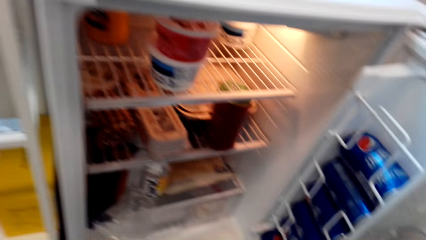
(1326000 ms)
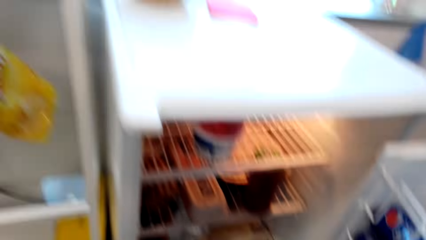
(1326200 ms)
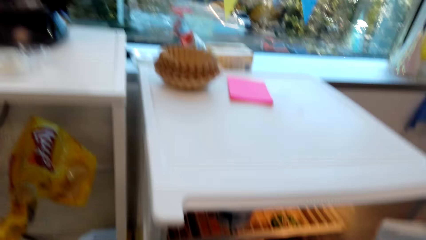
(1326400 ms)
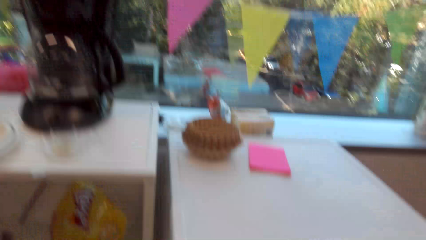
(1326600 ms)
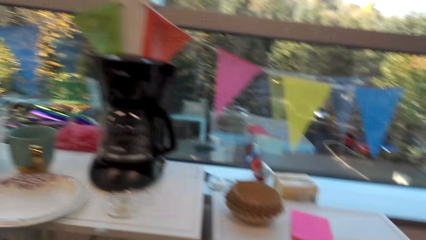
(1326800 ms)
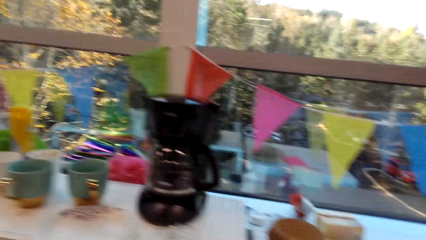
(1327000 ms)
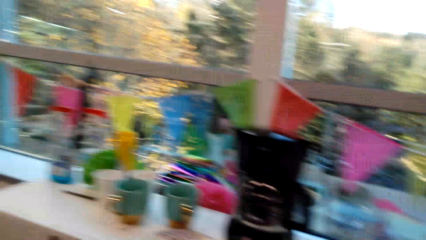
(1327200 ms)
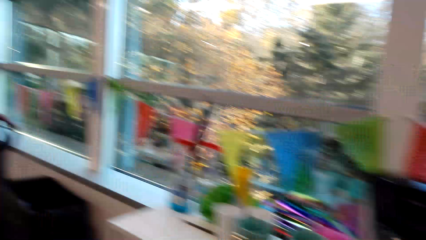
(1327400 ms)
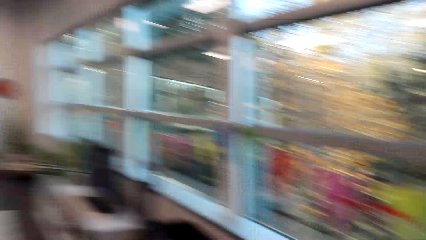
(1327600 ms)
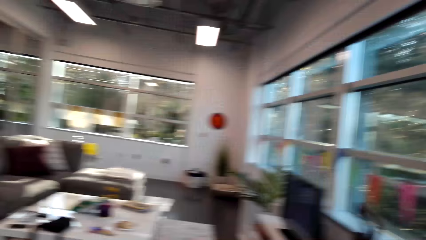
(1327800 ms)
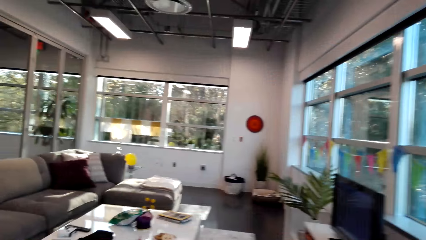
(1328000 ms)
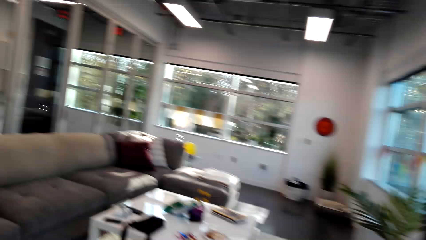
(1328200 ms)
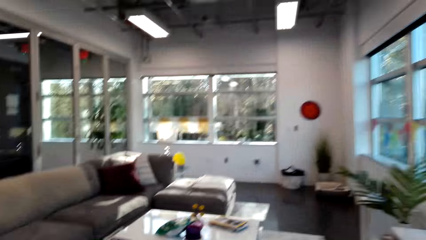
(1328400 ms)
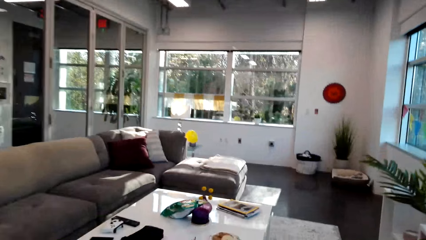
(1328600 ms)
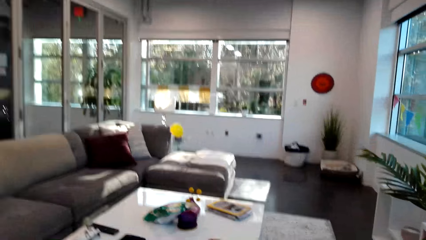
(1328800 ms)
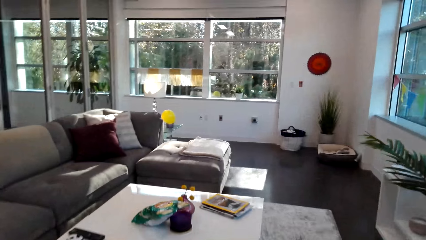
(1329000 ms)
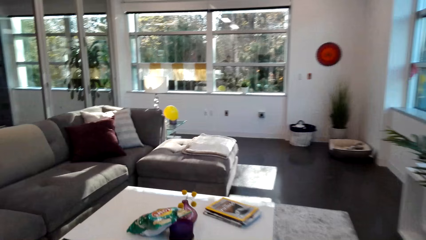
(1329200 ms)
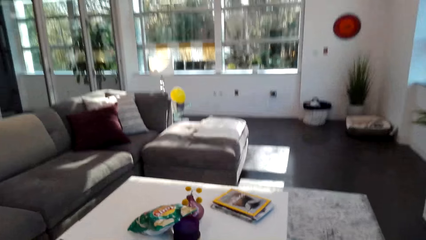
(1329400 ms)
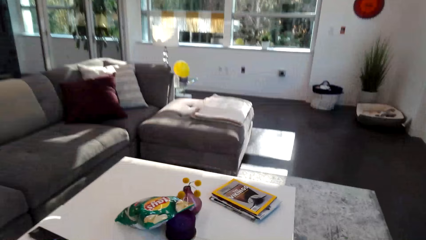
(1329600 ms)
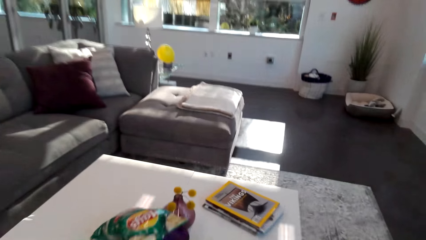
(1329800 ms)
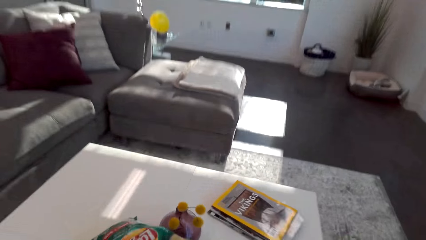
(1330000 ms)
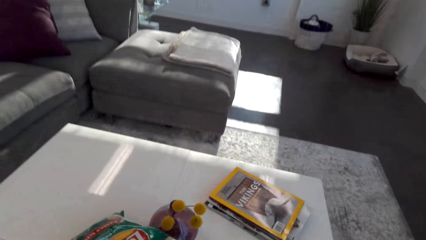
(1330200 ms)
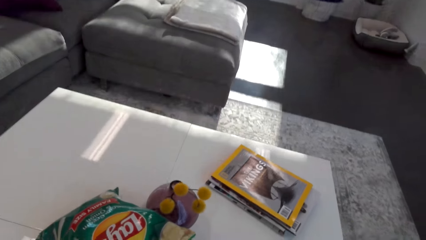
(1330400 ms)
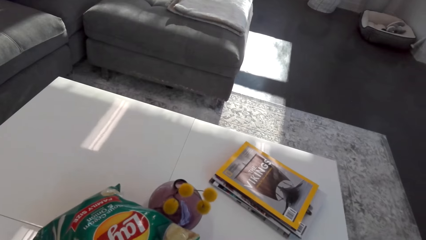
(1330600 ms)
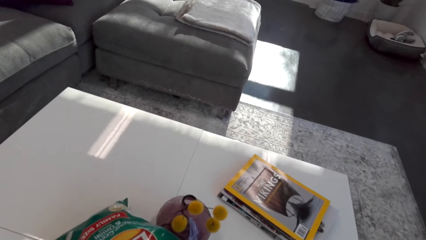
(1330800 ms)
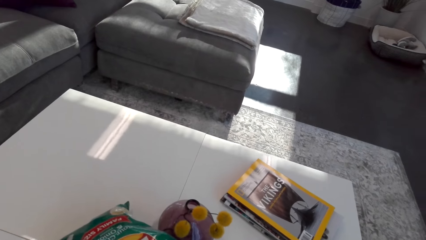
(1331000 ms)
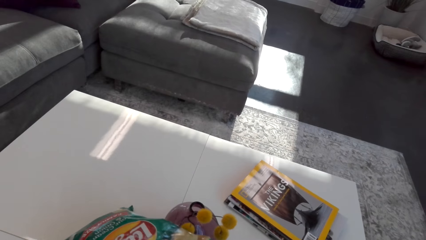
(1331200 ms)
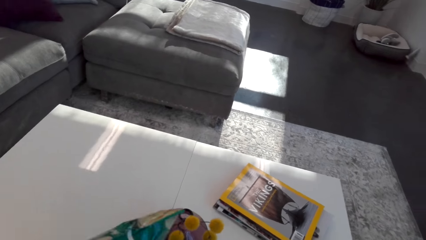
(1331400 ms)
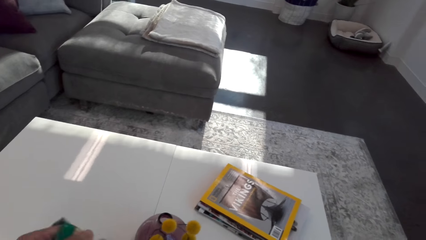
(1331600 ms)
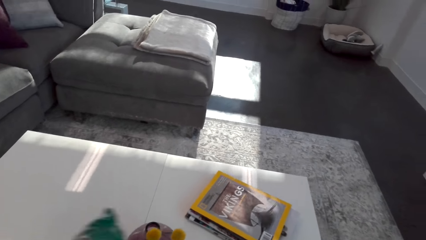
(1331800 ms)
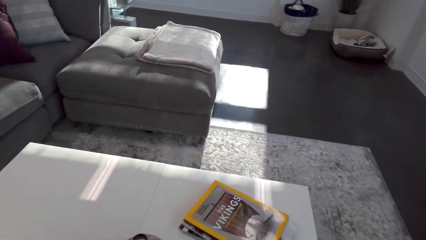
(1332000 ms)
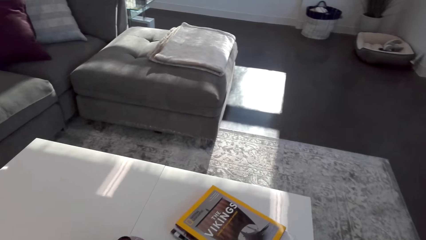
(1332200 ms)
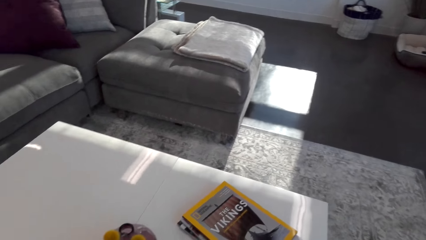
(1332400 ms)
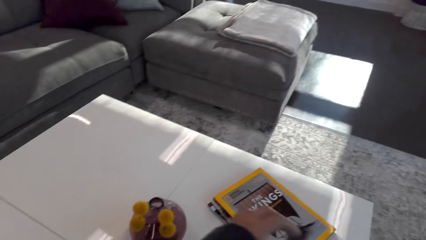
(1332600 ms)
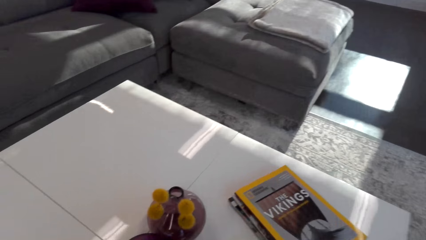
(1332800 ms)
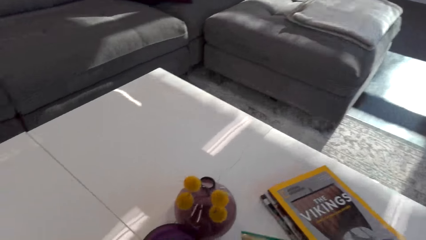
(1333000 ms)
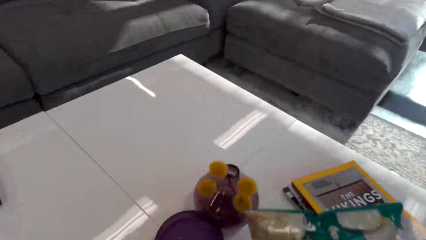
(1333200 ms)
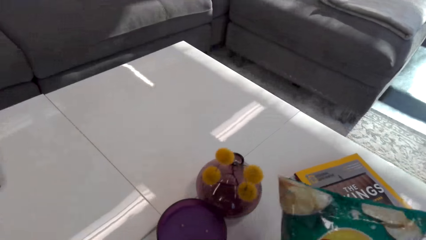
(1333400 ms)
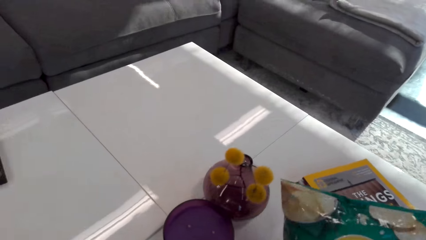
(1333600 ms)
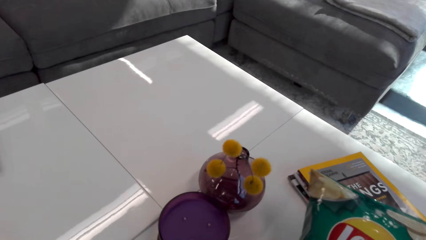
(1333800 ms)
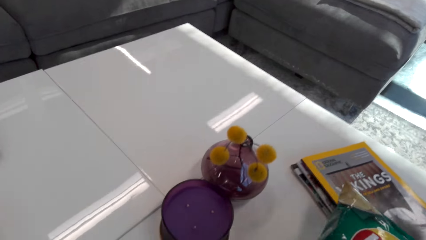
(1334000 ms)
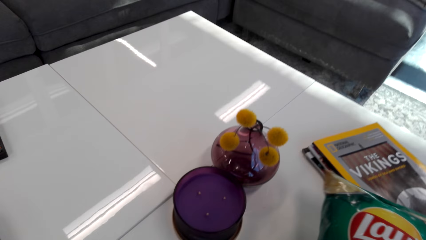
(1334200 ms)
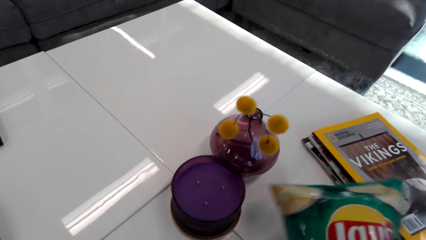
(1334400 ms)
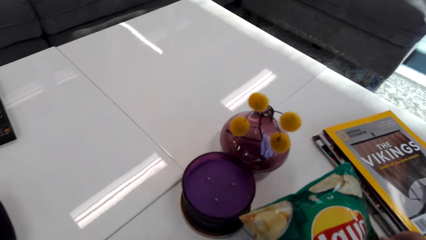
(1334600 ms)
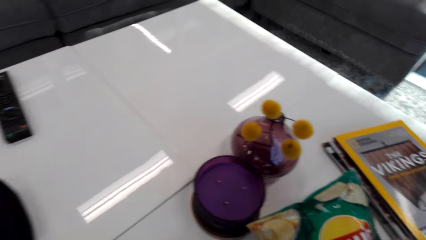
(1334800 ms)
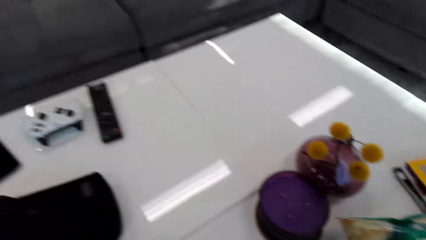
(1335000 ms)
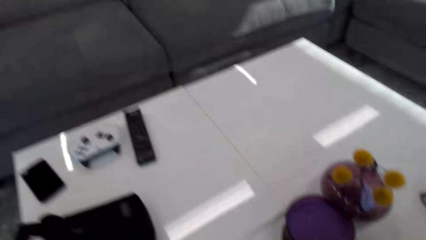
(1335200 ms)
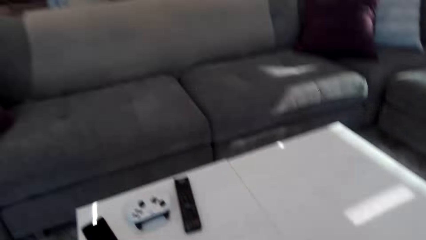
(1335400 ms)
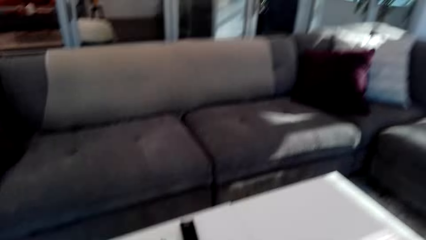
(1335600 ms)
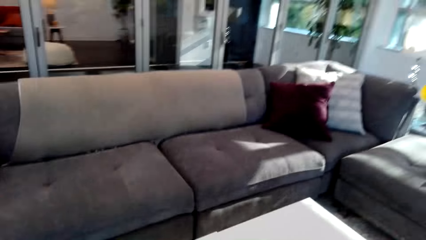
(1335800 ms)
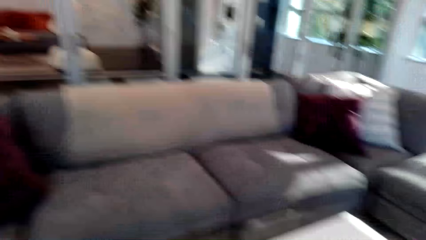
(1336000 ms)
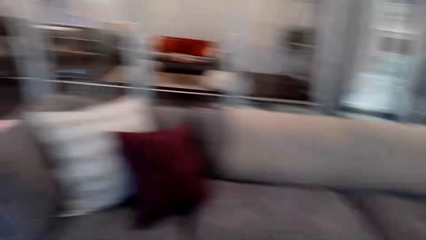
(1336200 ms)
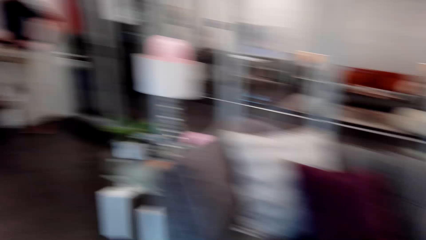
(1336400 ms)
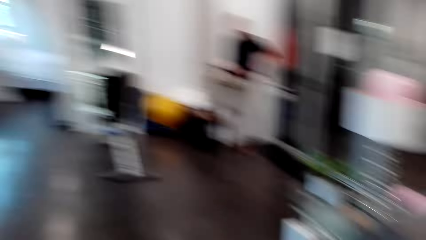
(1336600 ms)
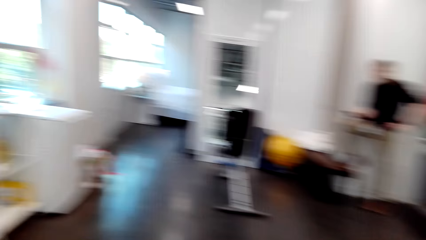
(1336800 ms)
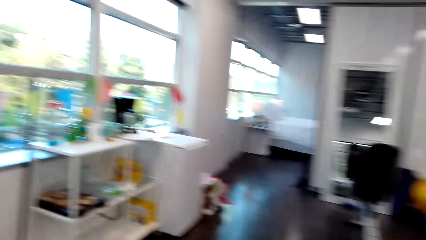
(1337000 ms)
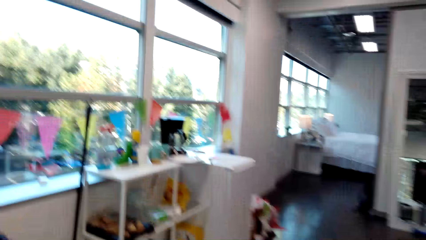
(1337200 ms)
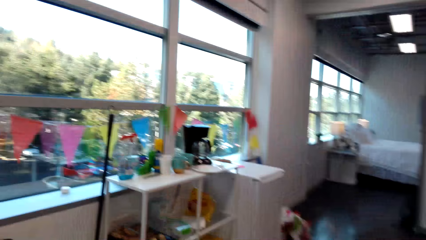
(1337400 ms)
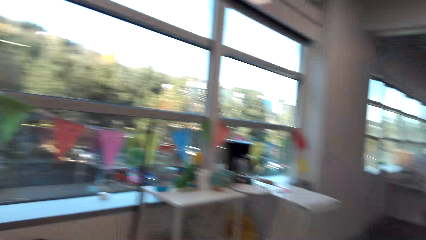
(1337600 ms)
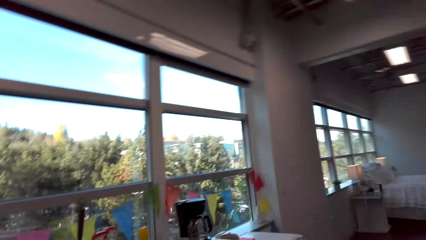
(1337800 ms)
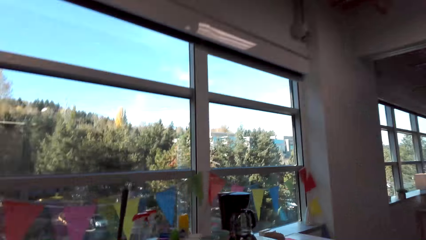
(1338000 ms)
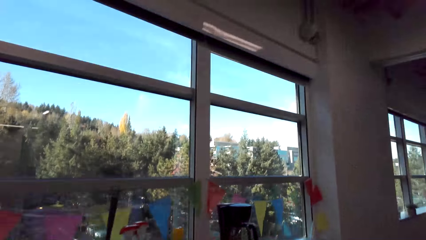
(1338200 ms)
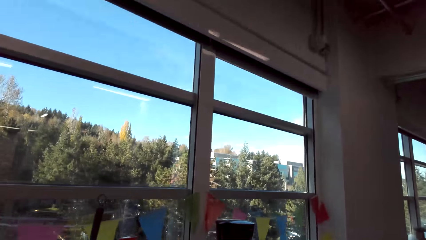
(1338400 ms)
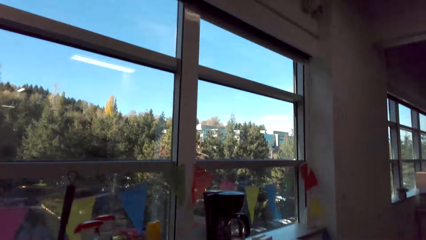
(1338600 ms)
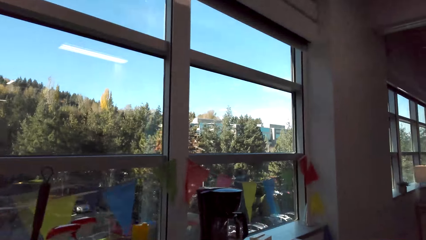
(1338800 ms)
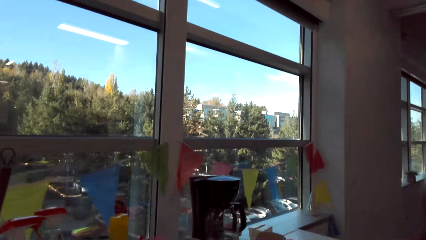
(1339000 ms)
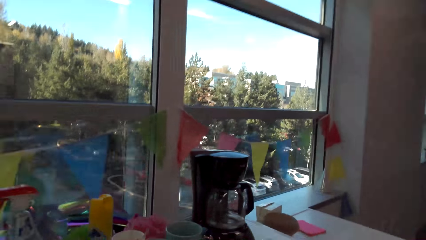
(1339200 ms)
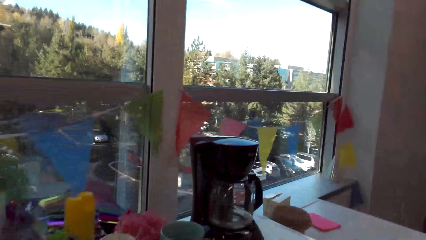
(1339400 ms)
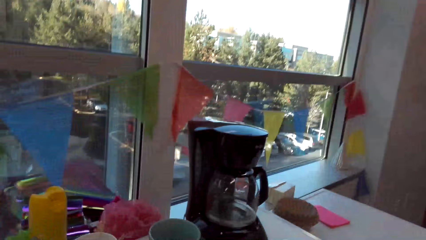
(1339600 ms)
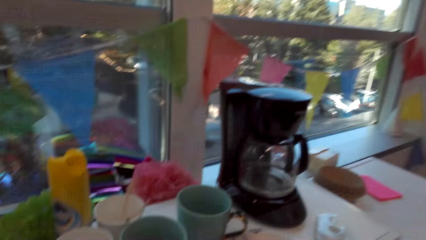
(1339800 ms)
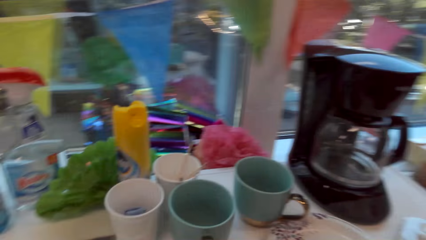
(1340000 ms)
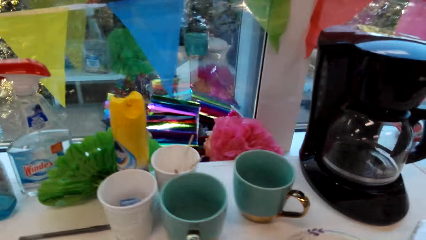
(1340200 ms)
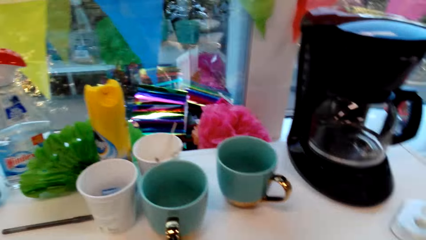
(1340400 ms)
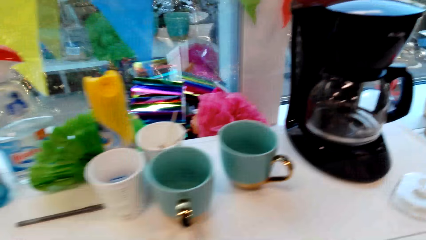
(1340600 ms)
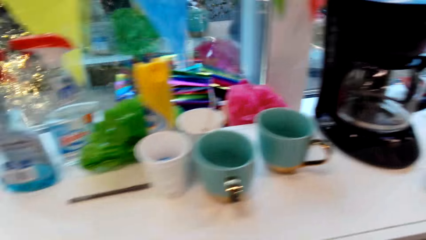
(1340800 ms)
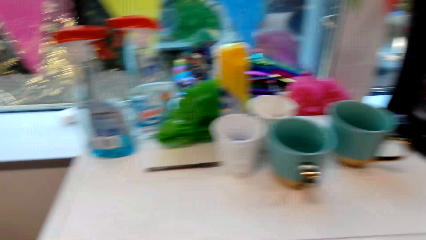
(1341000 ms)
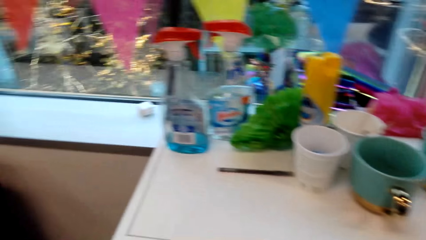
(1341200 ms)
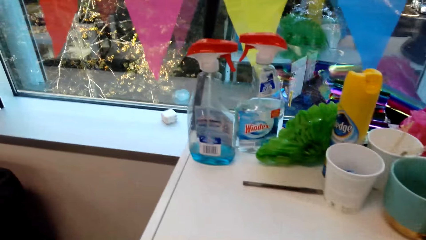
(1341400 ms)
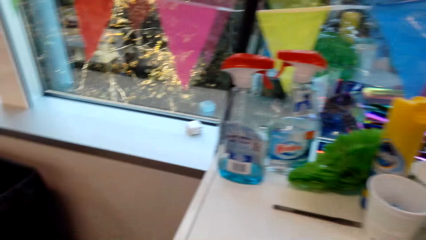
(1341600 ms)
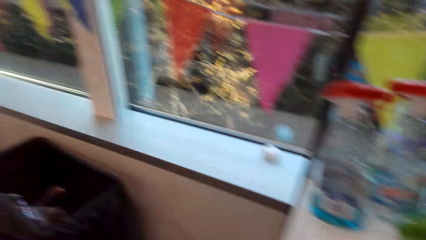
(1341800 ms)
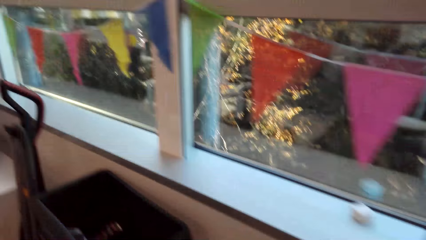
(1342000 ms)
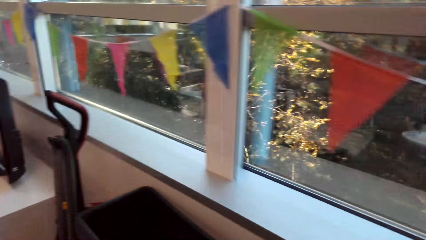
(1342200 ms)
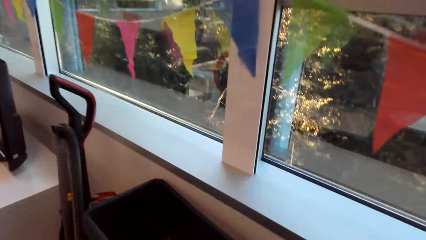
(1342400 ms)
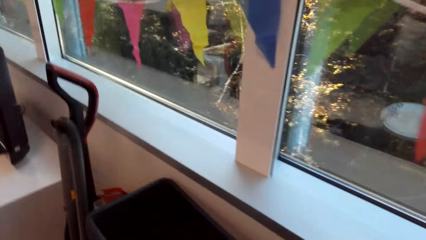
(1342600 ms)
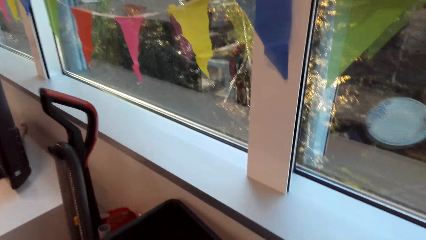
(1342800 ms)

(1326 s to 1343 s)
The camera wearer walks to the table. They pick up a packet of chips from the table. They look around. They walk around.
